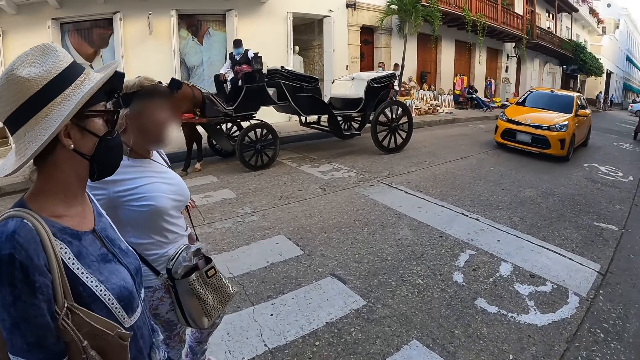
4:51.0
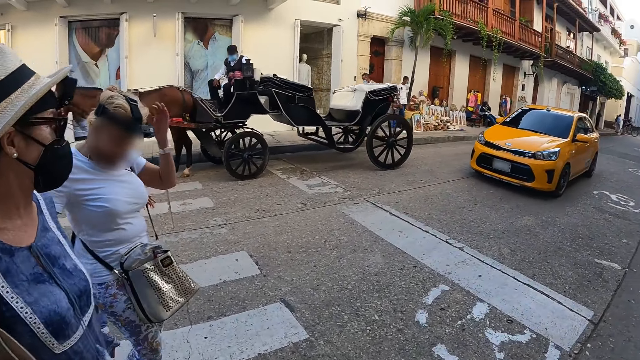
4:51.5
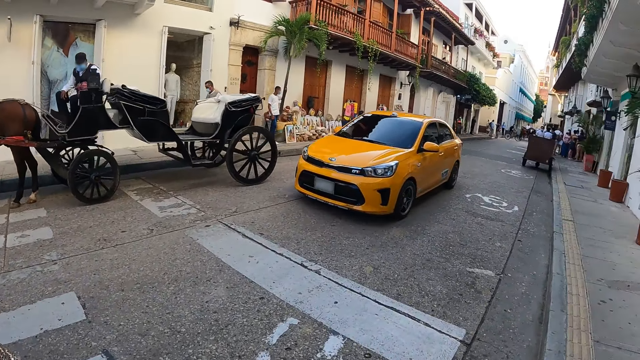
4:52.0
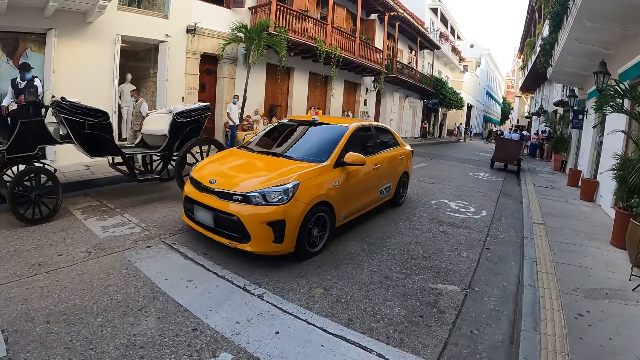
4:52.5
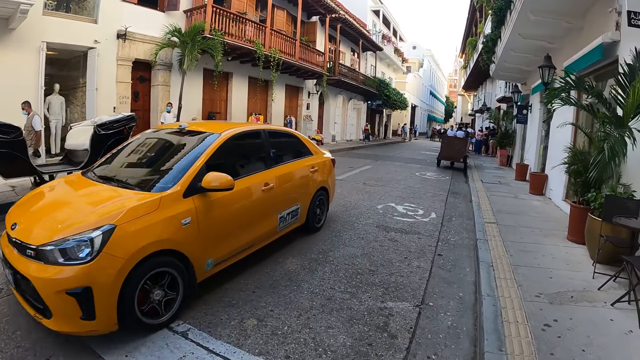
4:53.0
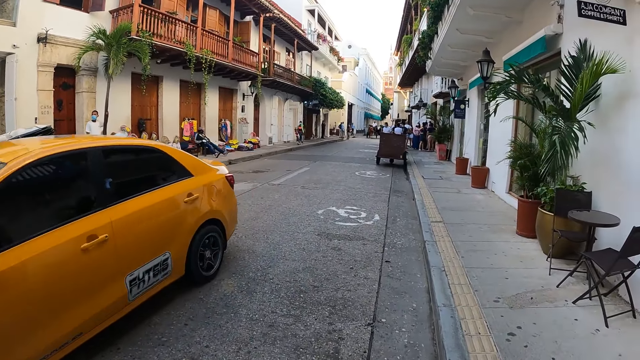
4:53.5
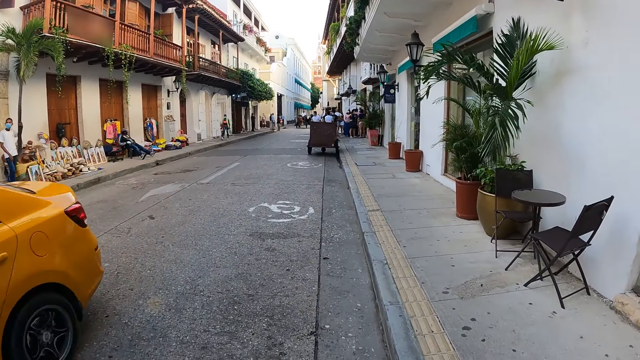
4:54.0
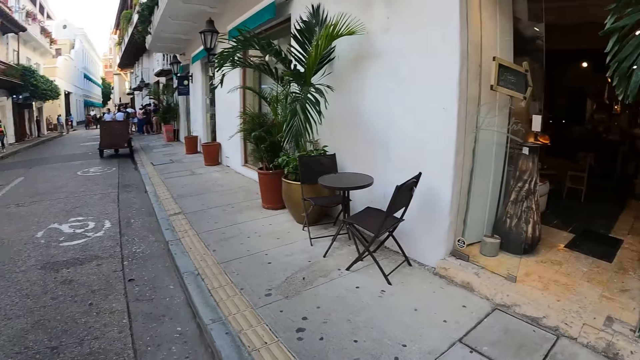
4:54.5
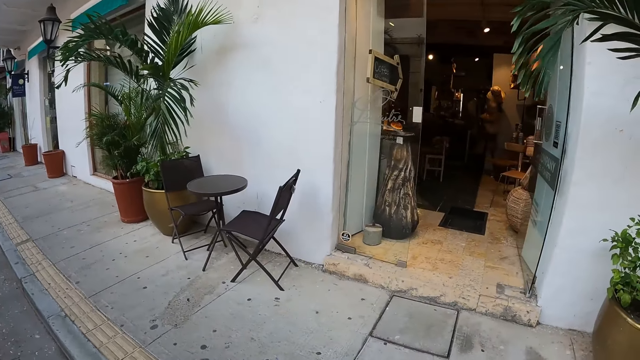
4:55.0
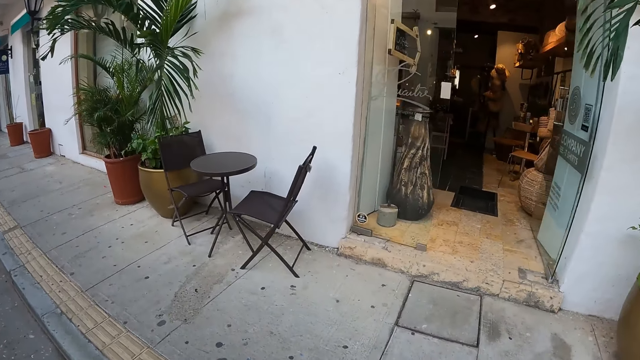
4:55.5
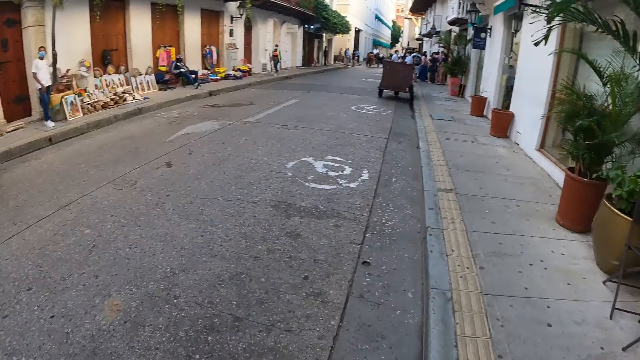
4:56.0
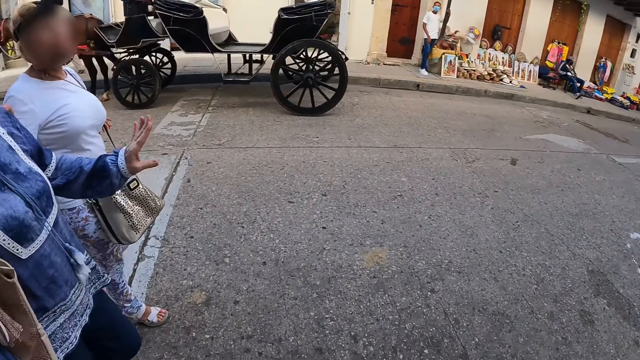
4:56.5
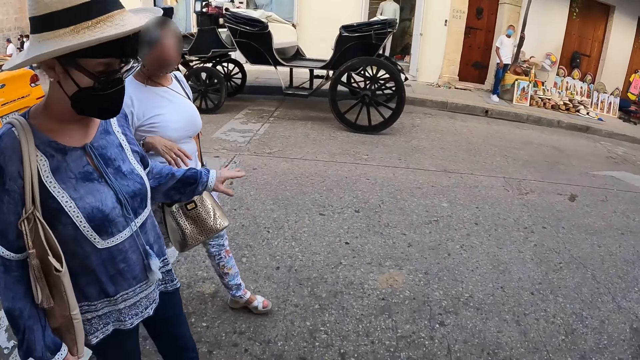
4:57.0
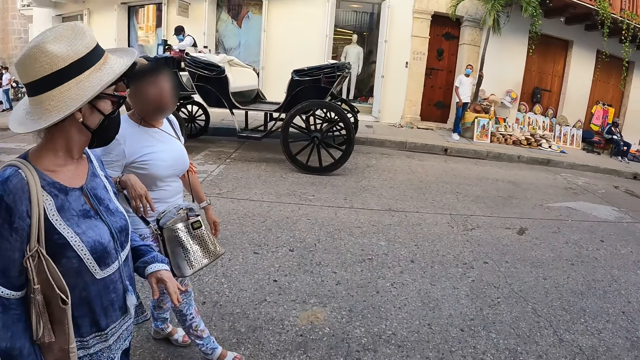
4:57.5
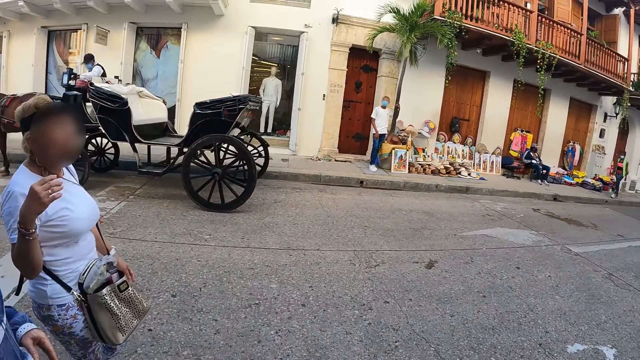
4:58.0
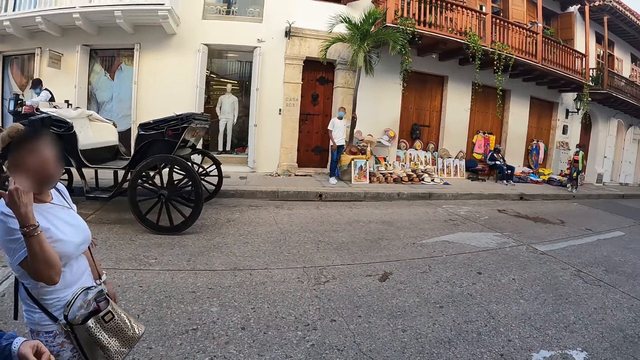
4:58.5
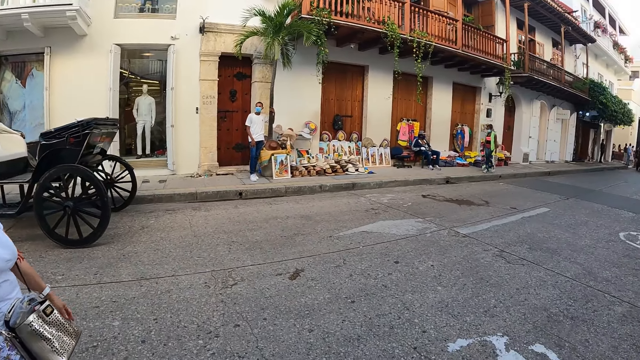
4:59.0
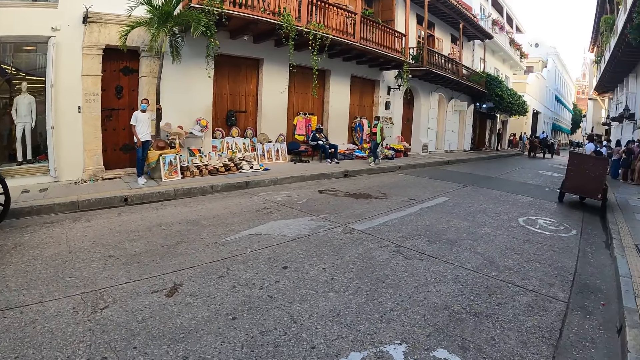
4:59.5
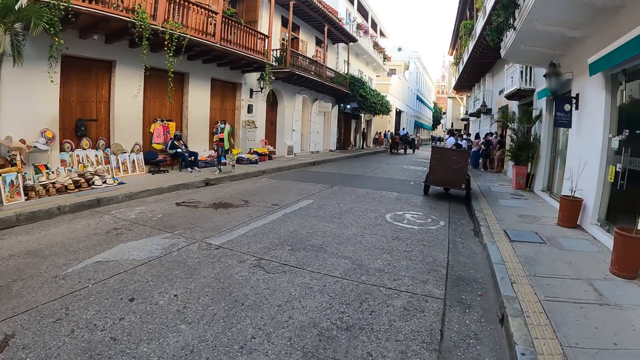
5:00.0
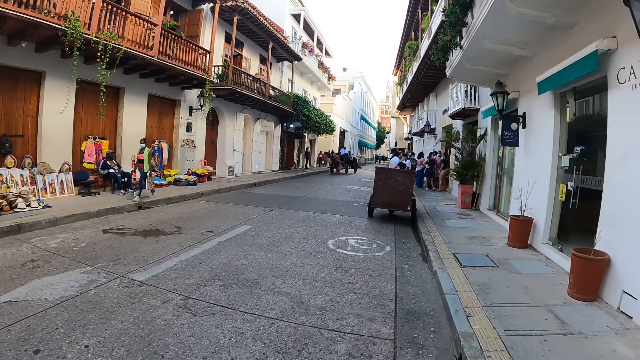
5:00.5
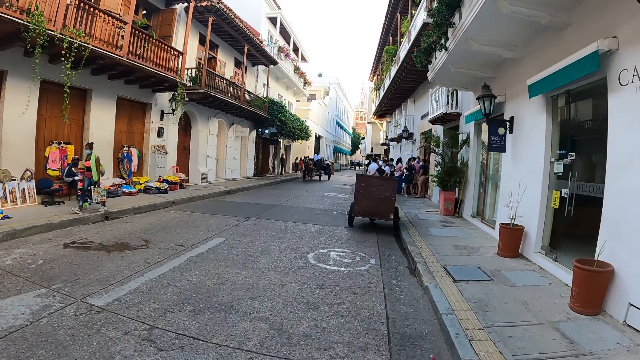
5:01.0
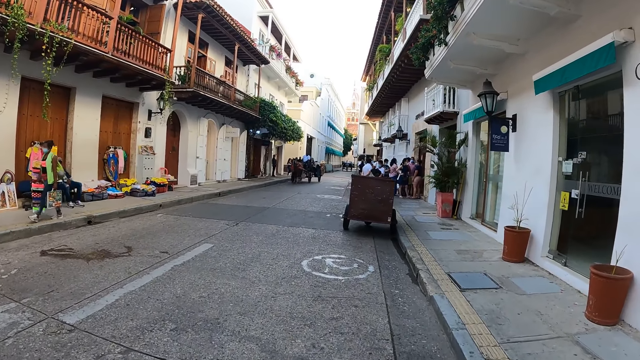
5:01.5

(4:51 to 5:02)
A car drives past the camera wearer. They look in the shop. They walk on the streets. They interact with a woman and another woman.

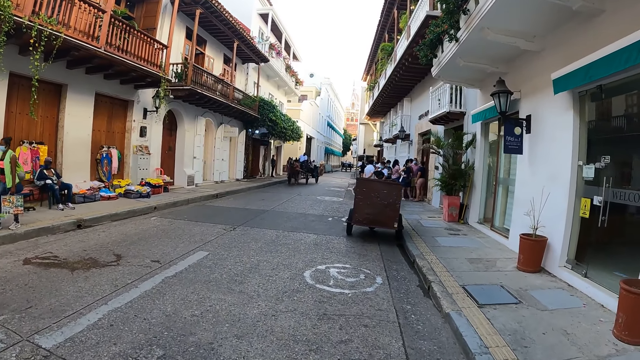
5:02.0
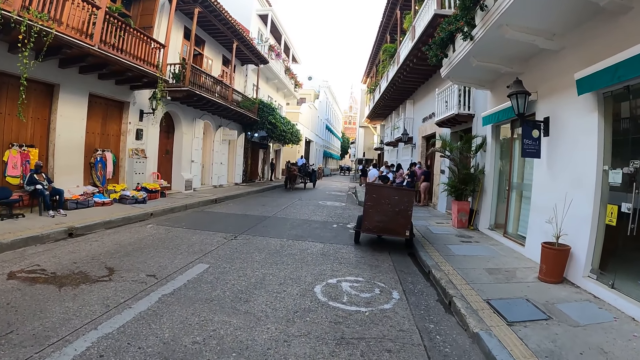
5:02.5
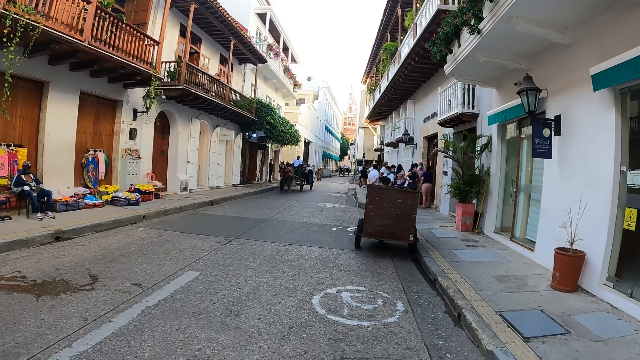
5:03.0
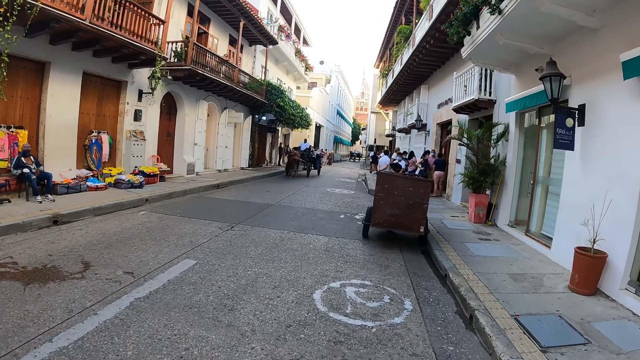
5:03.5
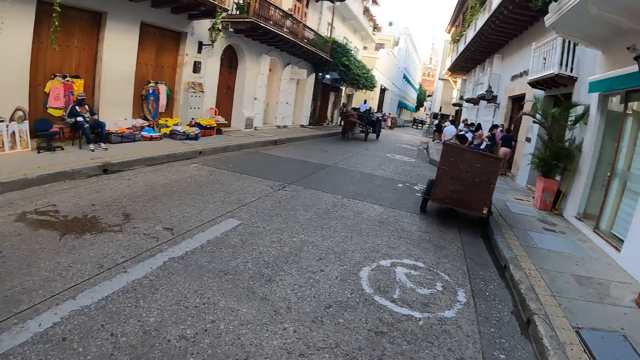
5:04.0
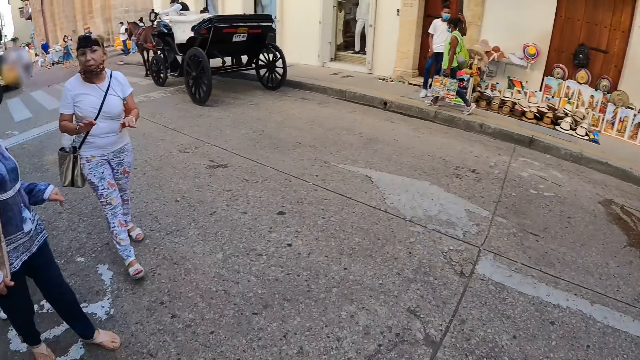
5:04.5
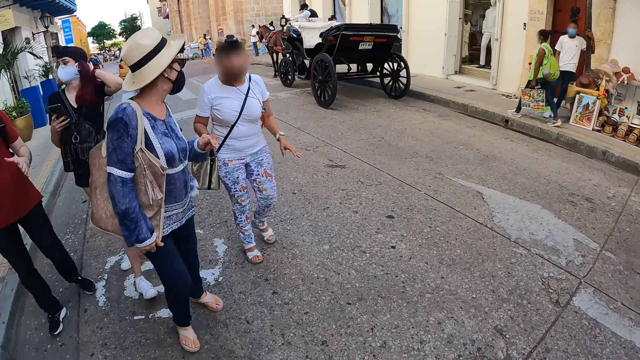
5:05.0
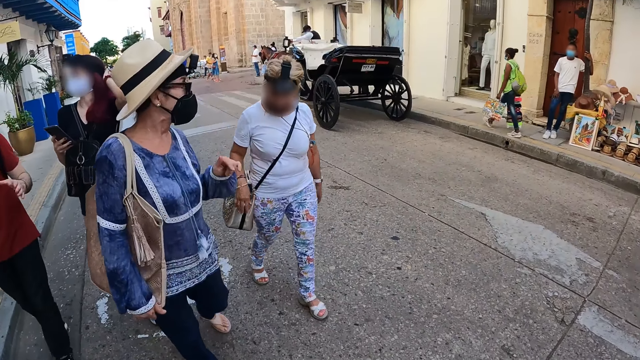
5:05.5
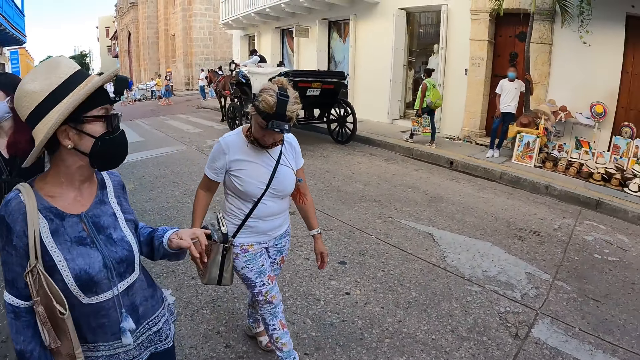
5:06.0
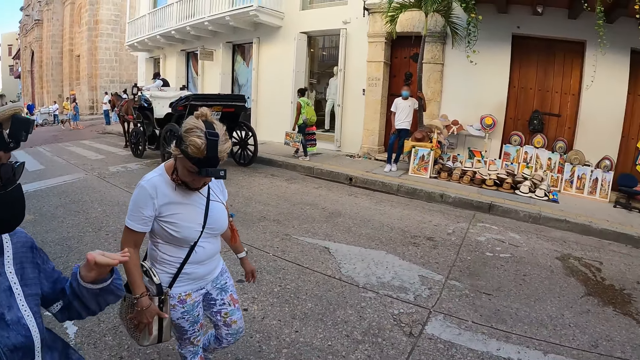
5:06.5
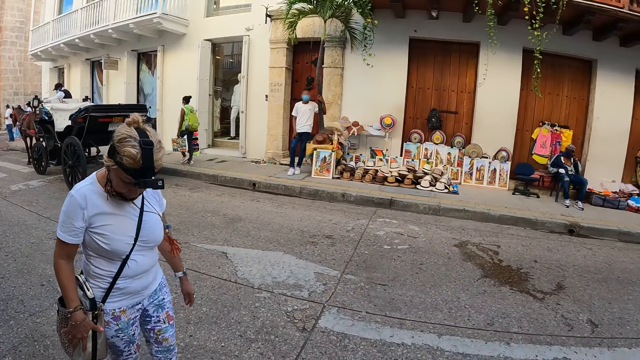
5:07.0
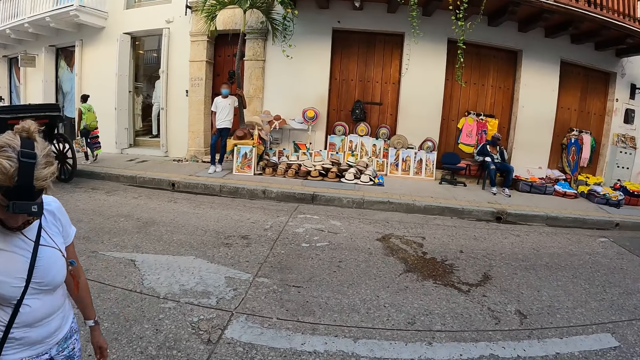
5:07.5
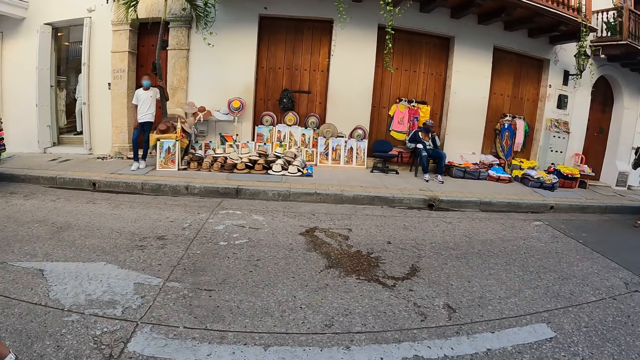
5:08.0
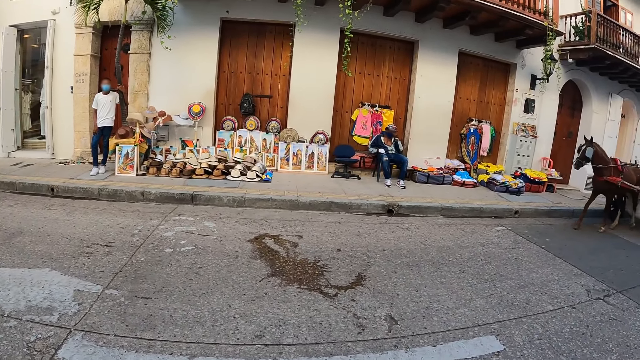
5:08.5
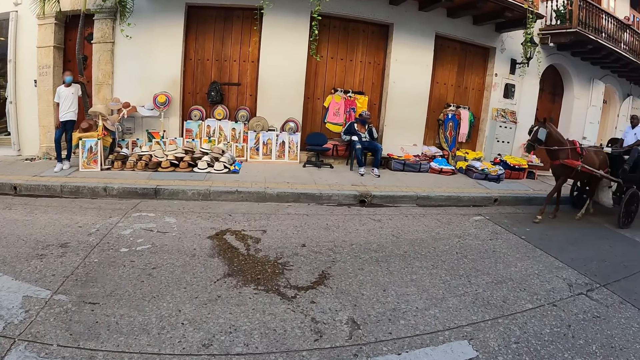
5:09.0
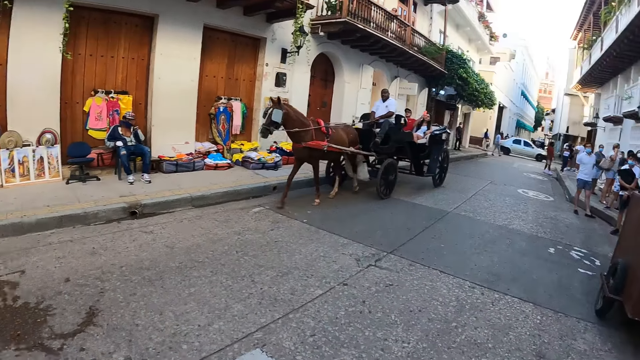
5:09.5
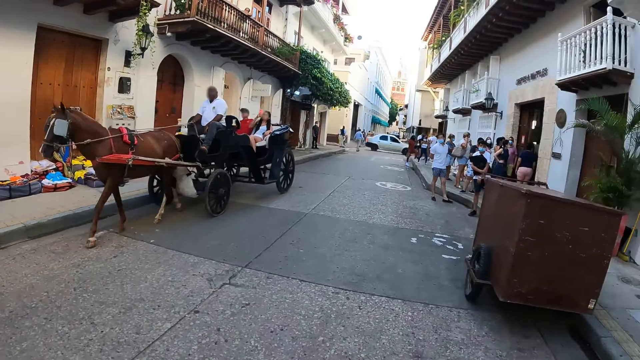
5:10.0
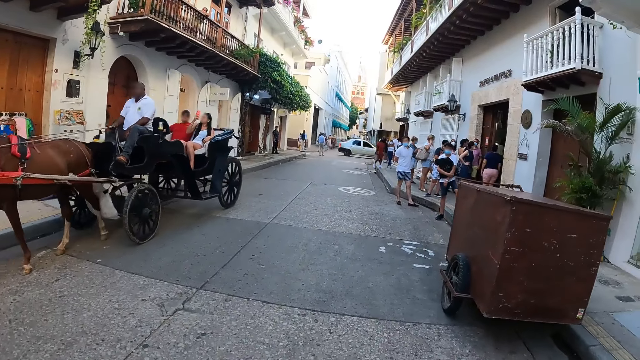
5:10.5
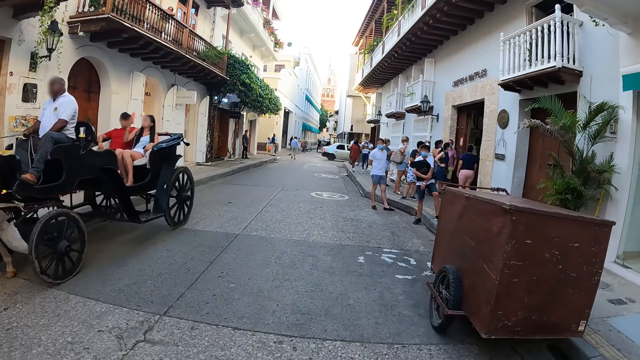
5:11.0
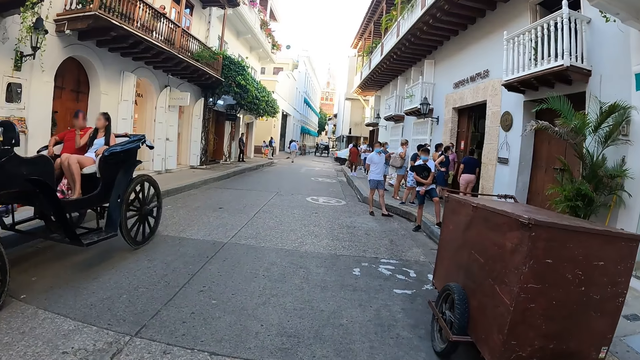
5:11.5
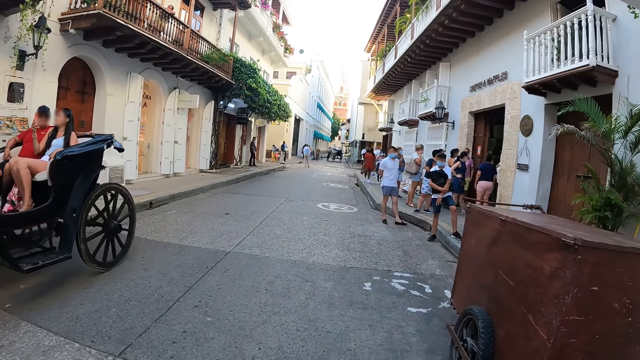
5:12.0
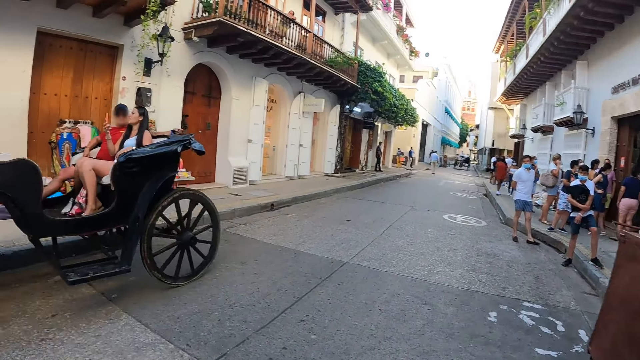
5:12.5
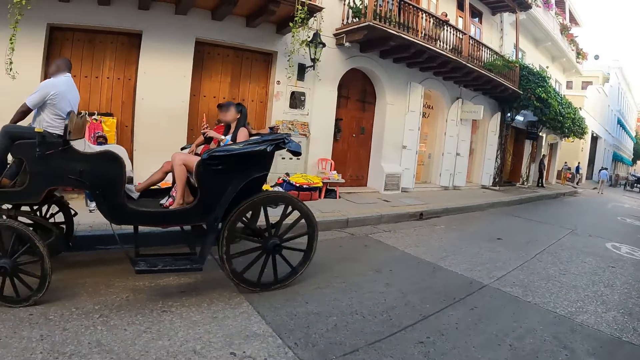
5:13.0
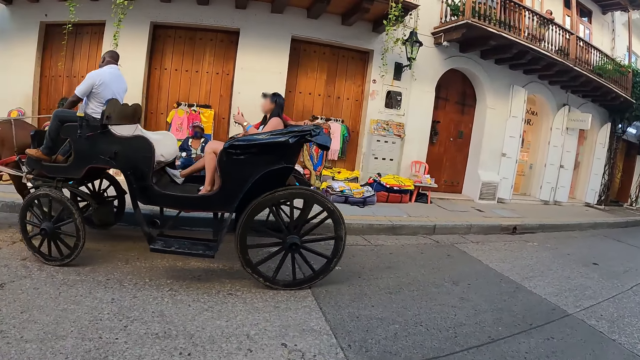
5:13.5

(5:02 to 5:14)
The camera wearer looks at the back. A horse carriage rides past the camera wearer. The camera wearer walks on the streets.
